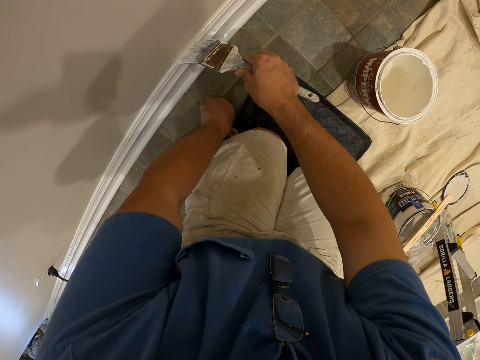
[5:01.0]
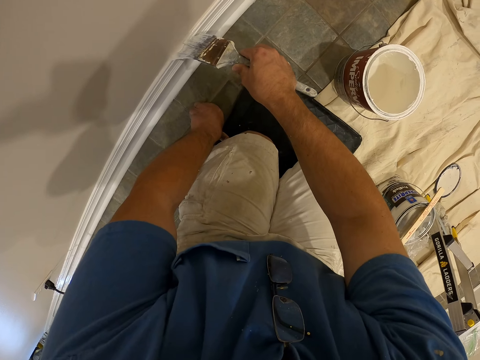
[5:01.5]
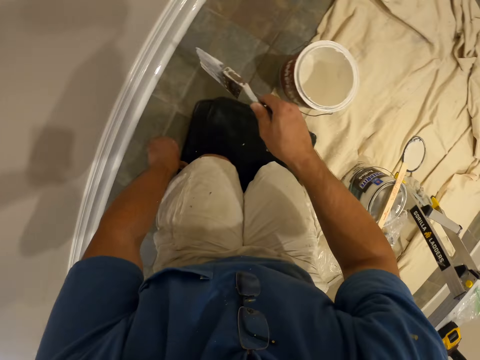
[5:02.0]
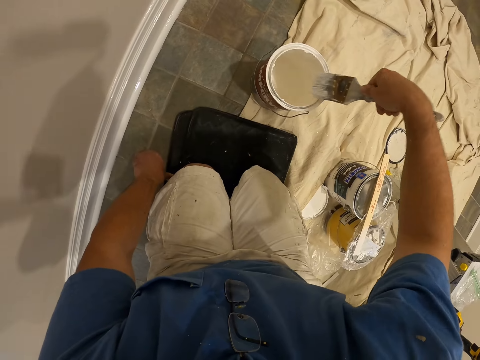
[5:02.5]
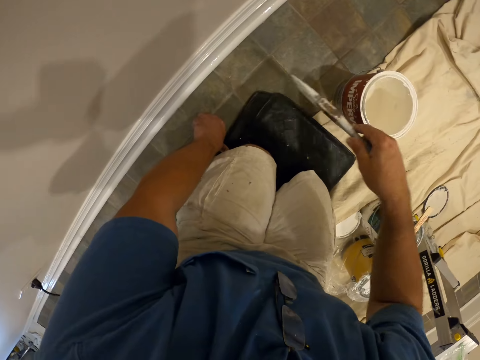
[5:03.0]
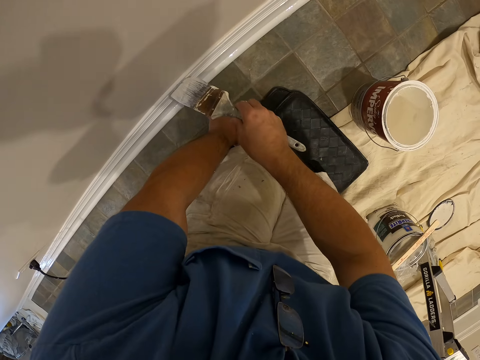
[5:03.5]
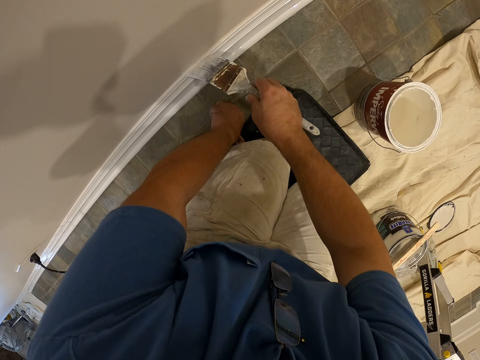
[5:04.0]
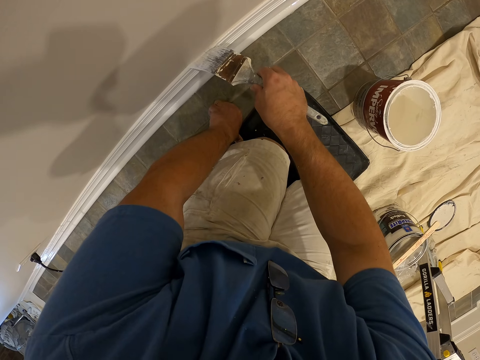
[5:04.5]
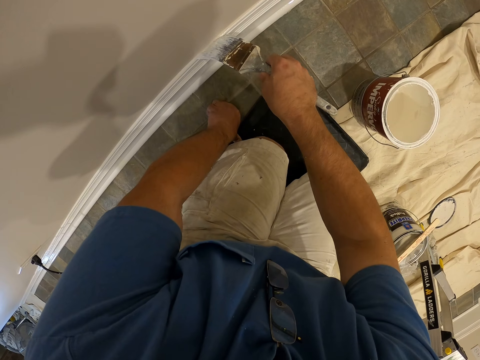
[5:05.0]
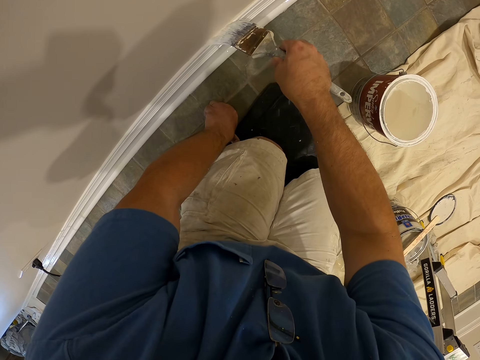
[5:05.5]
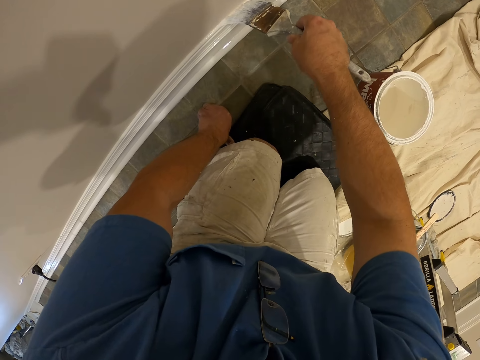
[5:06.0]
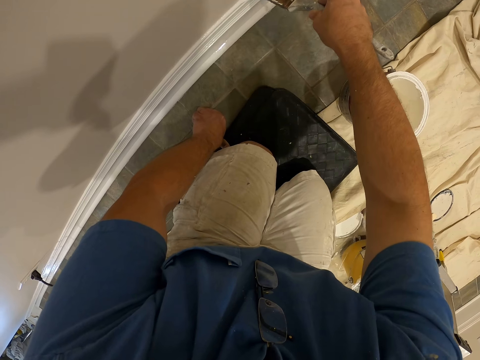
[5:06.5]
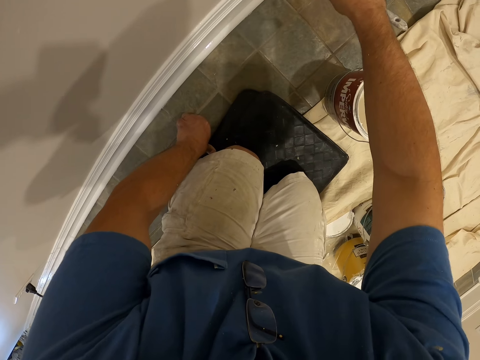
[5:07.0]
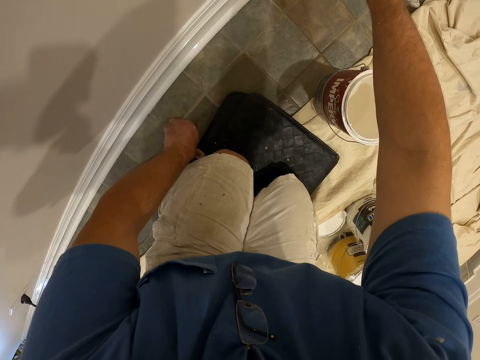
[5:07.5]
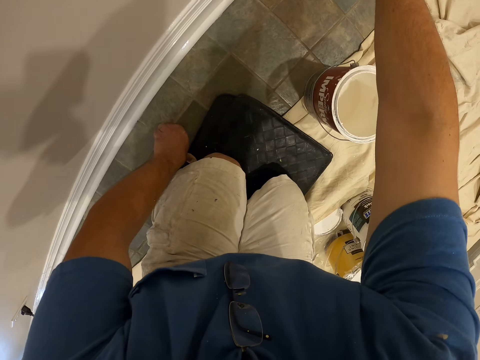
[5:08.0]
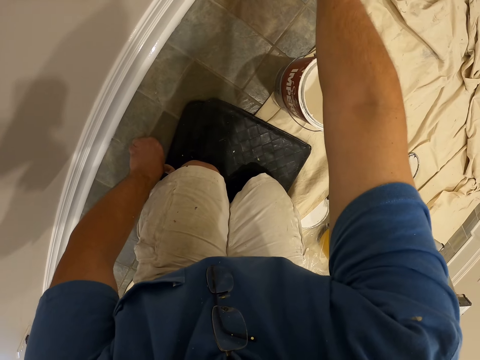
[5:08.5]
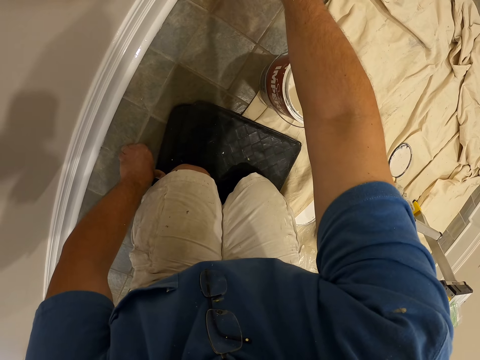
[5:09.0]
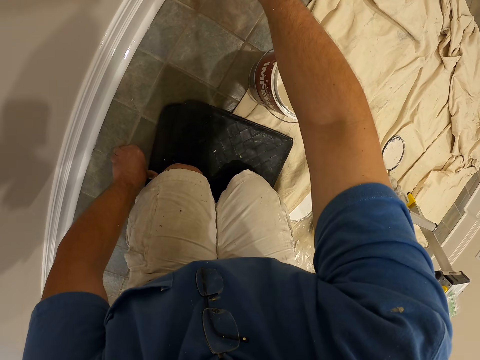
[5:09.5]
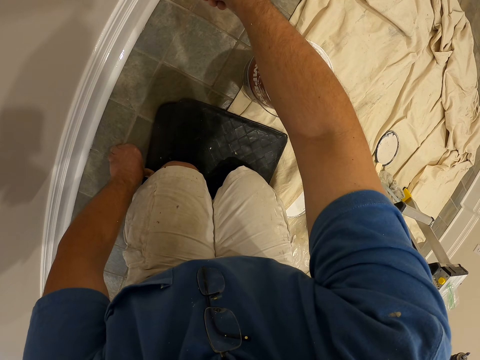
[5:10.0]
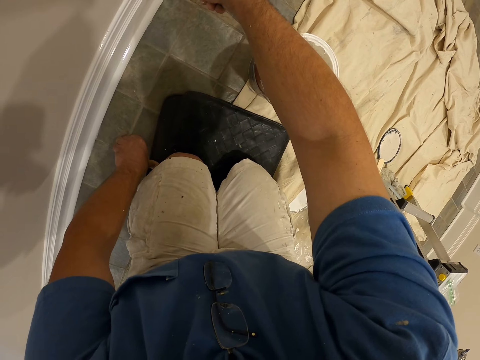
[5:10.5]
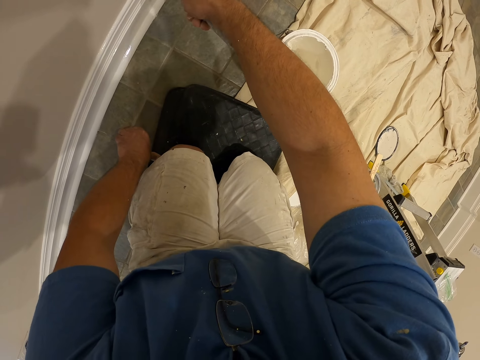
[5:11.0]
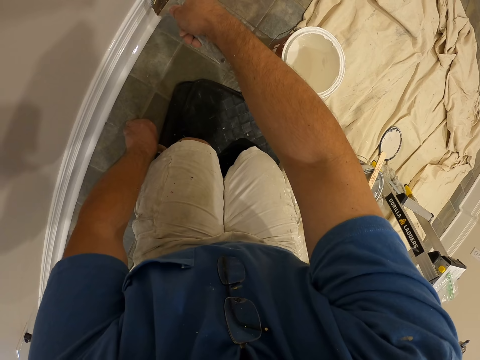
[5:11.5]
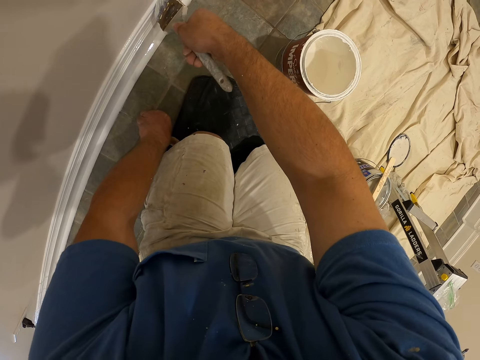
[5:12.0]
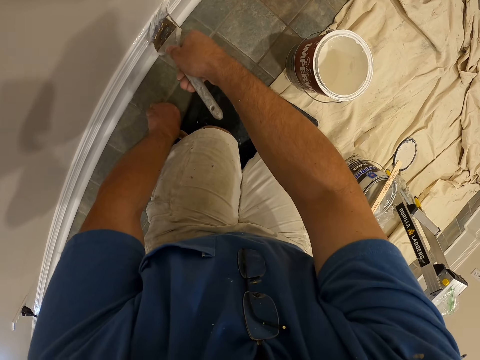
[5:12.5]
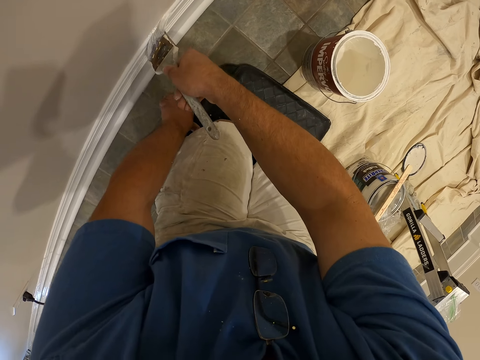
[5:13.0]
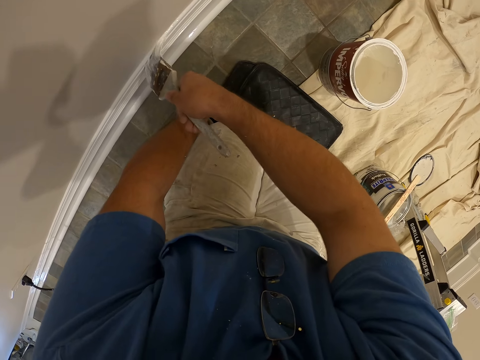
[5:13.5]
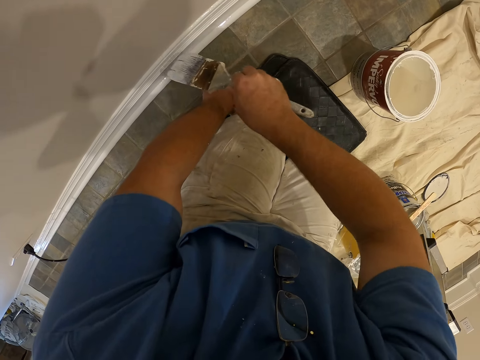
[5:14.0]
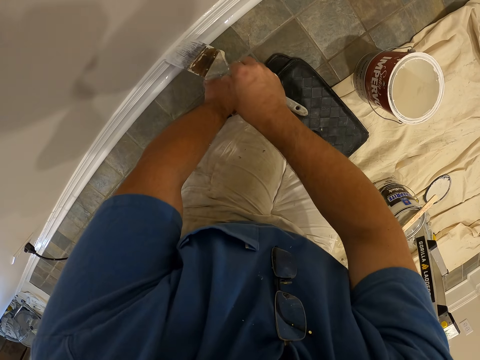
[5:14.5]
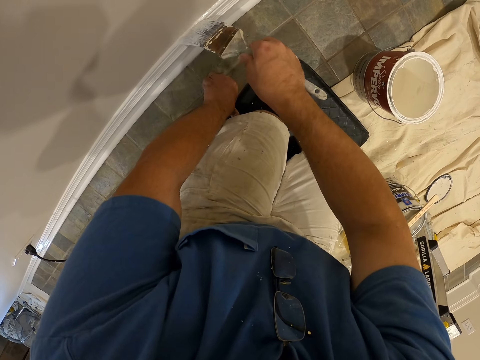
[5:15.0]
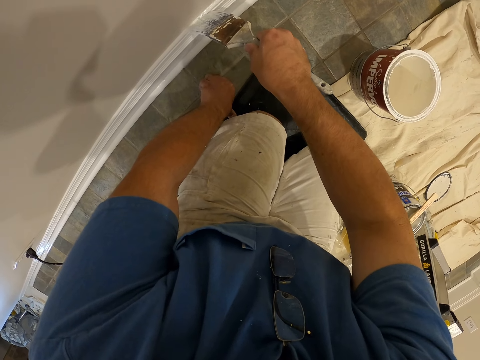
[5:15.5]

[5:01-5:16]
The camera wearer removes the paint brush from the wall. They wipe the paint brush on the paint tin. They paint the wall of the room or base board with the paint brush.

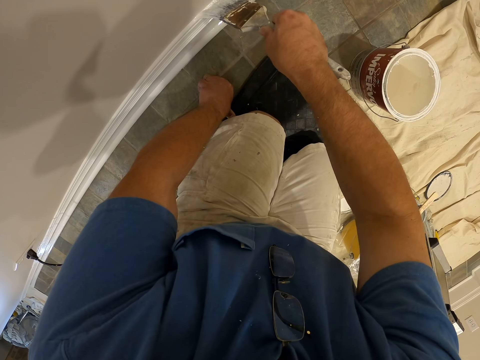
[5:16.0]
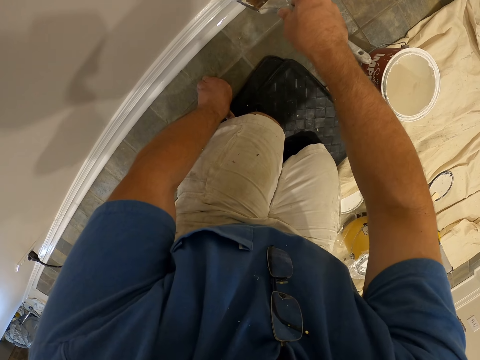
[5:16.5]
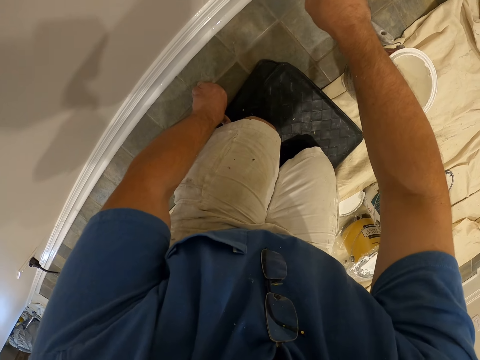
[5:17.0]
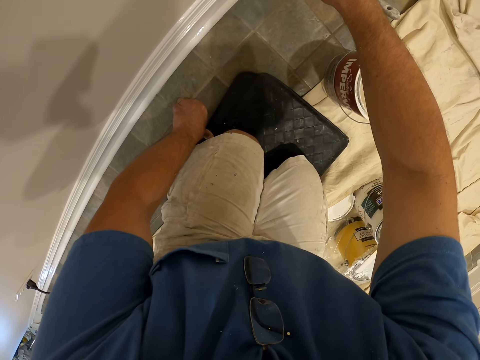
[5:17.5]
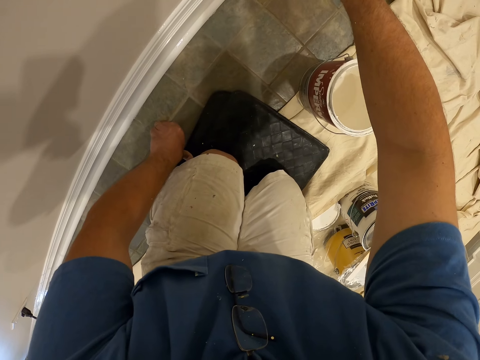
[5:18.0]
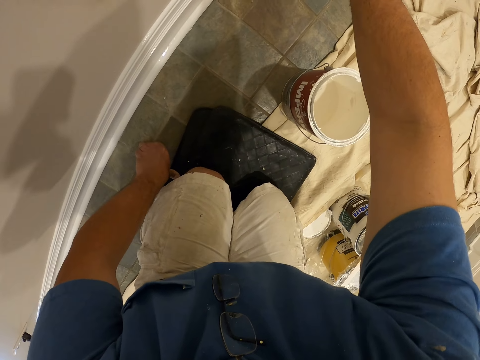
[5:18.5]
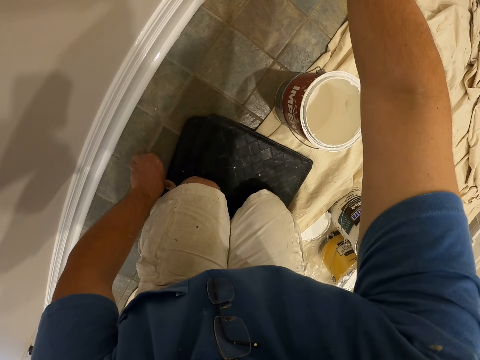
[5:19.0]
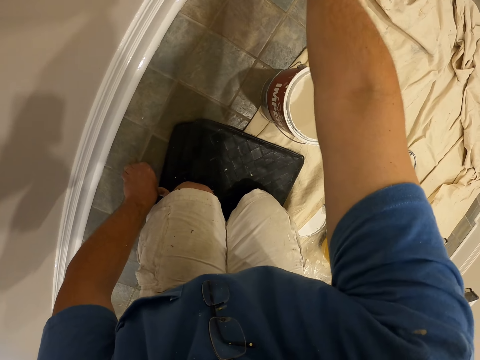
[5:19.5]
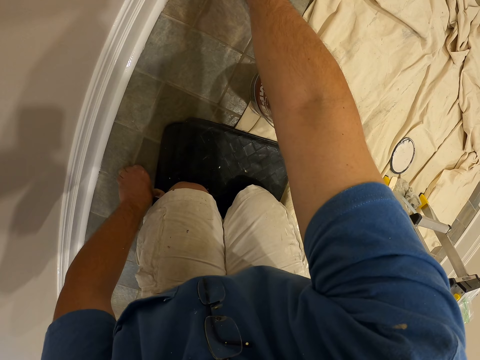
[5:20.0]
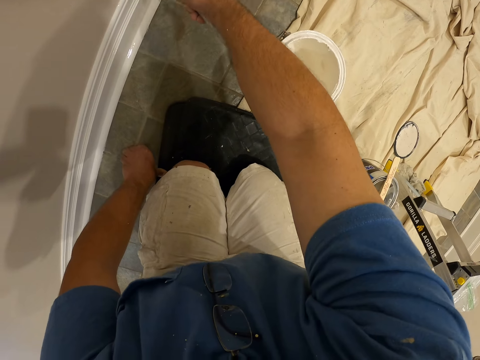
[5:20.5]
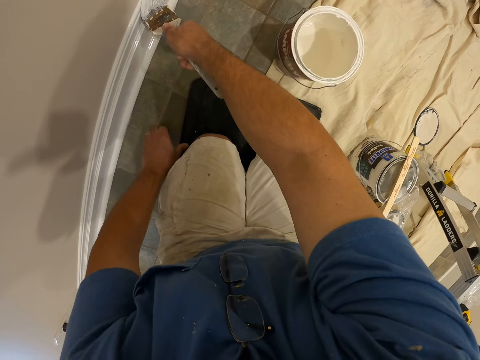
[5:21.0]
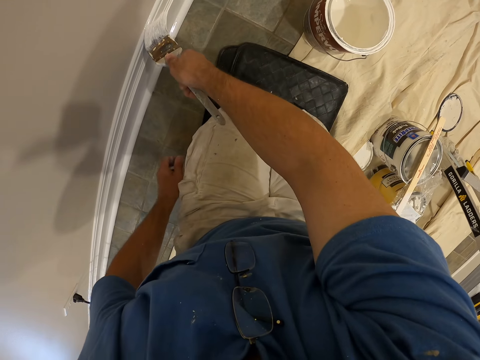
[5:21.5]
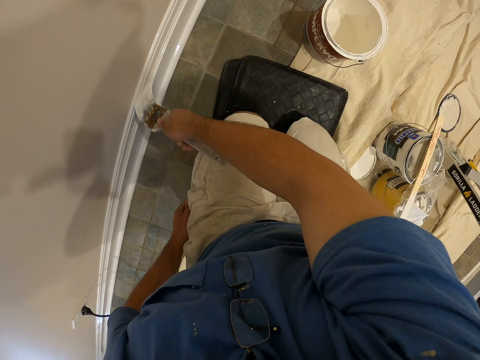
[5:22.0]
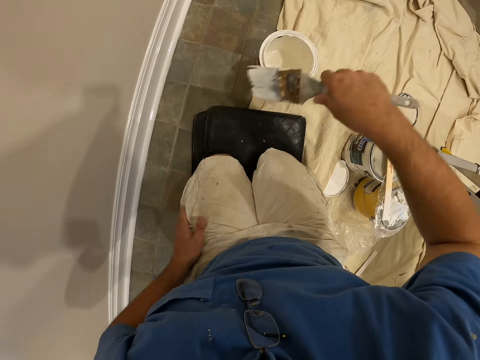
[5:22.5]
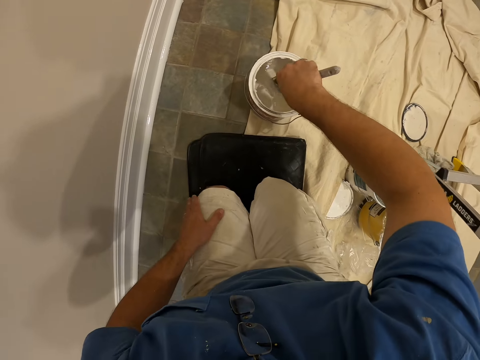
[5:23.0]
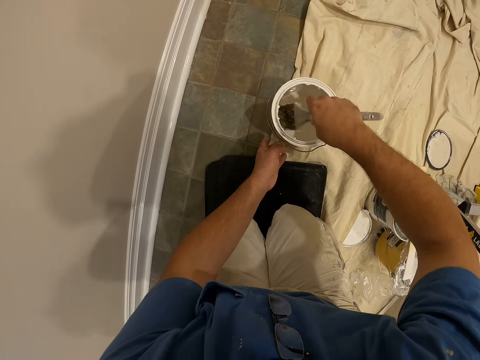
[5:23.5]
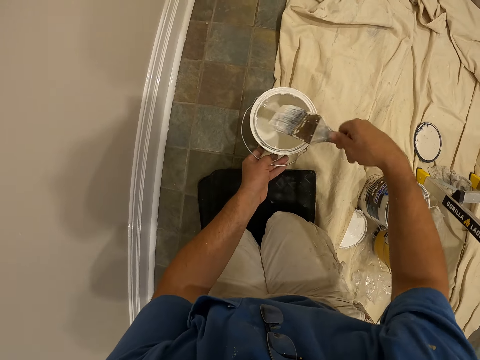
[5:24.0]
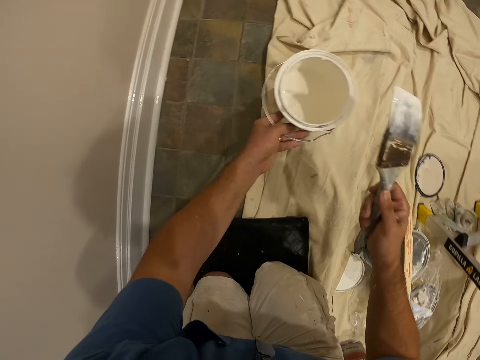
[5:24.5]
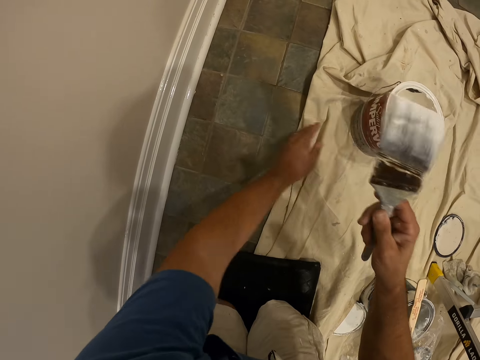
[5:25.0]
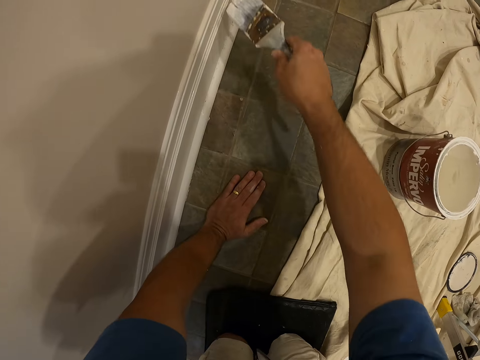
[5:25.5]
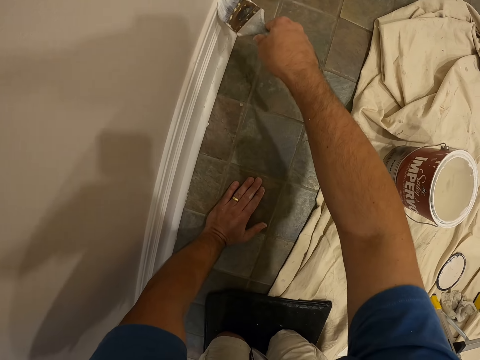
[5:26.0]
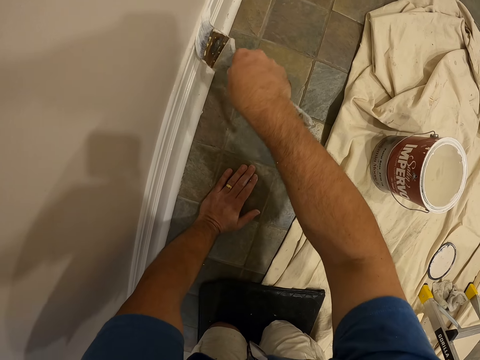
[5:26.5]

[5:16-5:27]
The camera wearer puts his left hand on his left lap. He dips the paint brush into the paint container with his right hand. He holds the paint tin. He removes the paint brush from the paint container with his right hand. He shifts the paint container with his left hand. He puts the paint tin away. He touches the floor with his left hand. He paints the wall of the room or base board with the paint brush.
